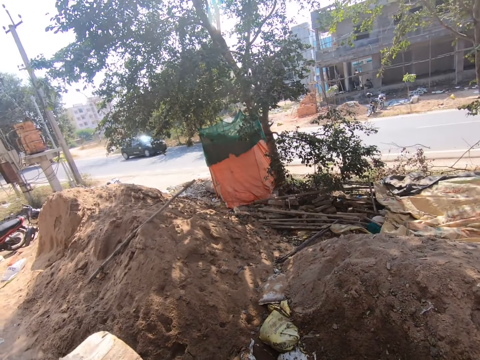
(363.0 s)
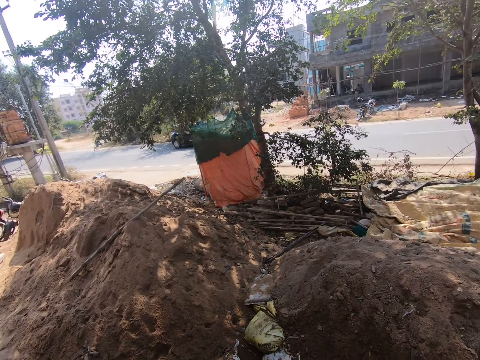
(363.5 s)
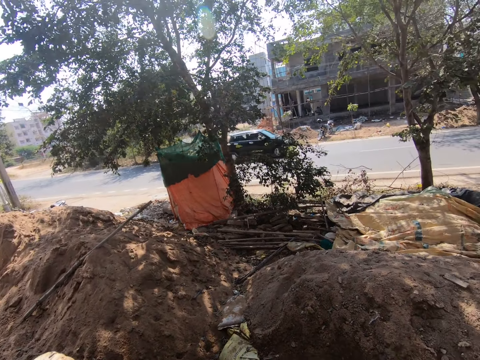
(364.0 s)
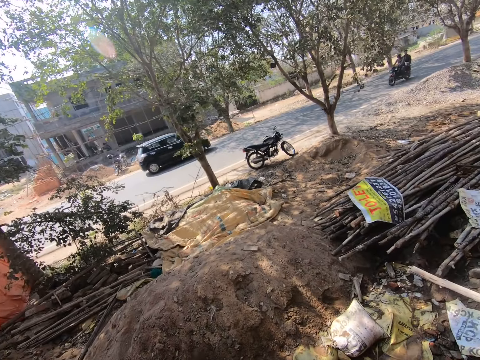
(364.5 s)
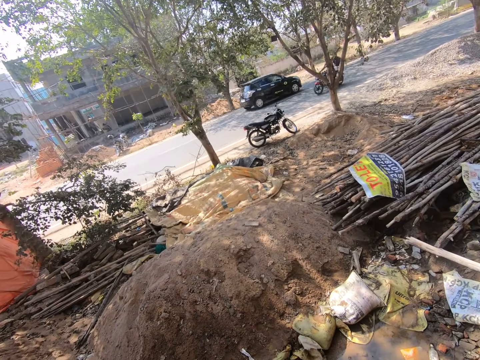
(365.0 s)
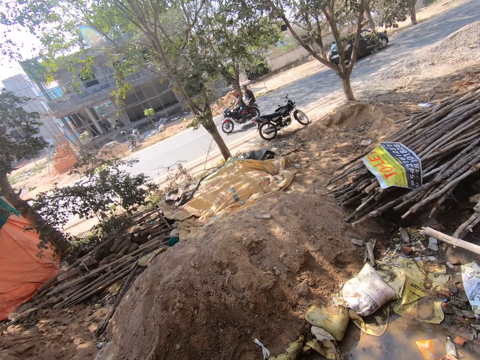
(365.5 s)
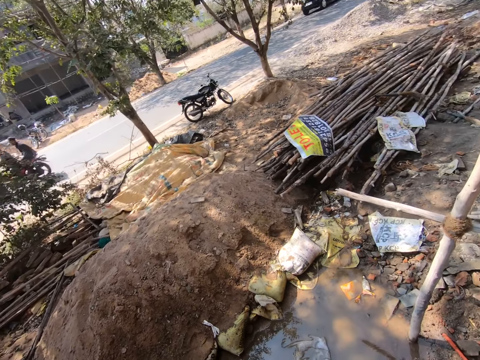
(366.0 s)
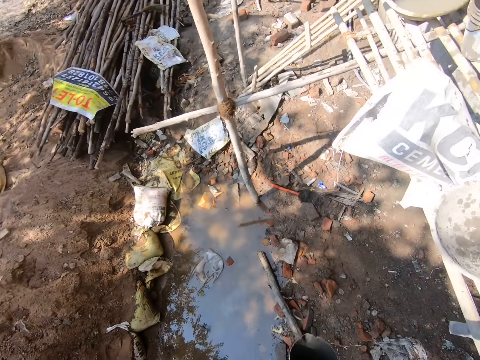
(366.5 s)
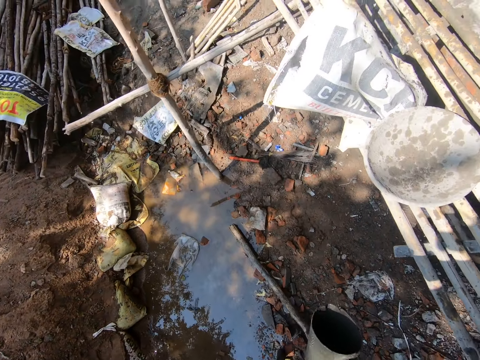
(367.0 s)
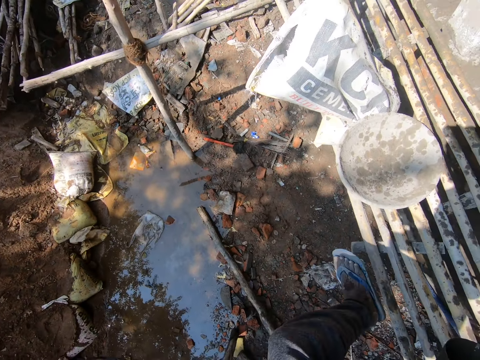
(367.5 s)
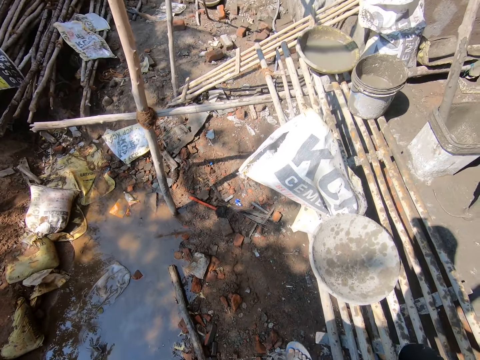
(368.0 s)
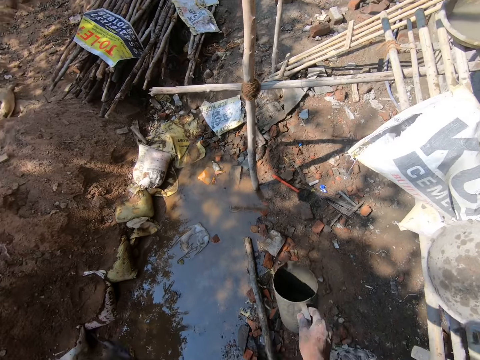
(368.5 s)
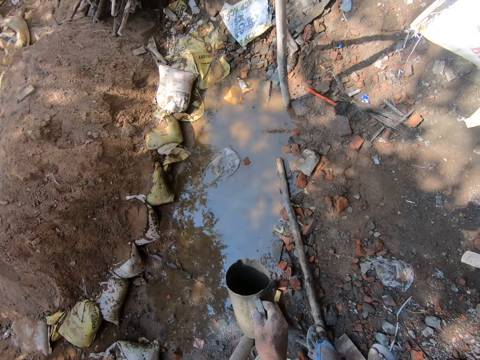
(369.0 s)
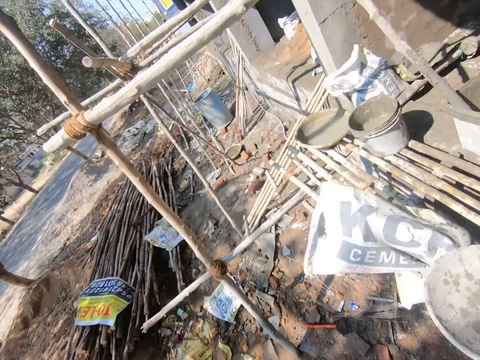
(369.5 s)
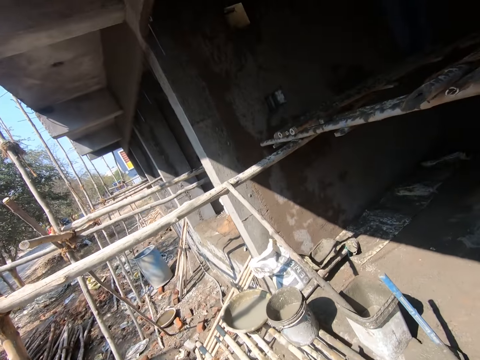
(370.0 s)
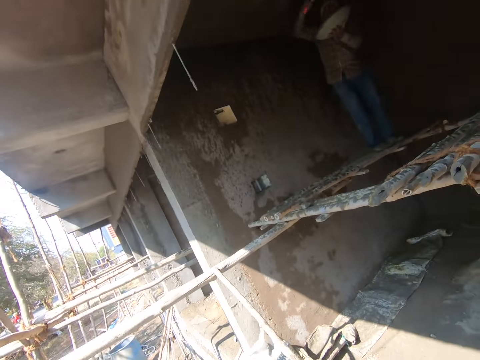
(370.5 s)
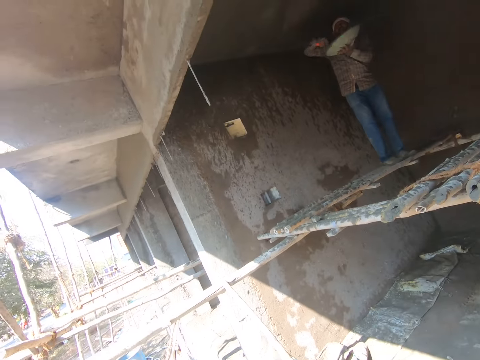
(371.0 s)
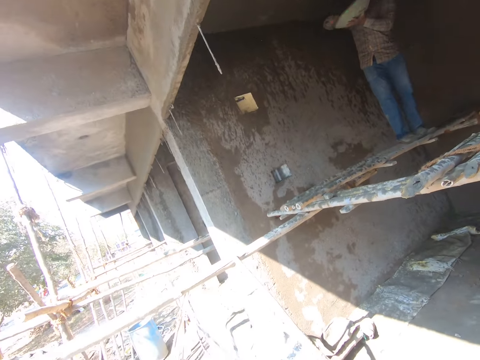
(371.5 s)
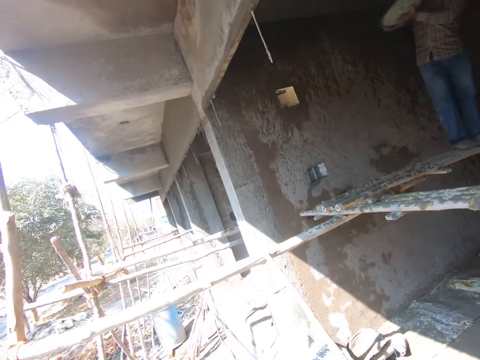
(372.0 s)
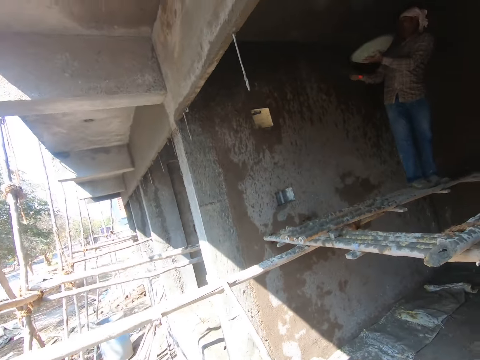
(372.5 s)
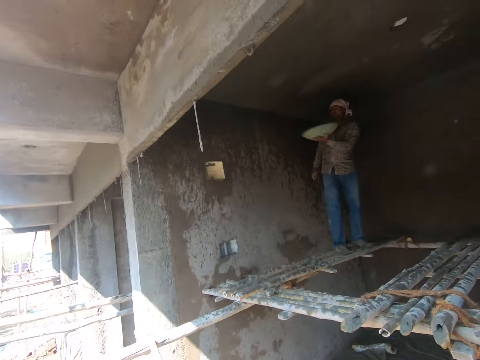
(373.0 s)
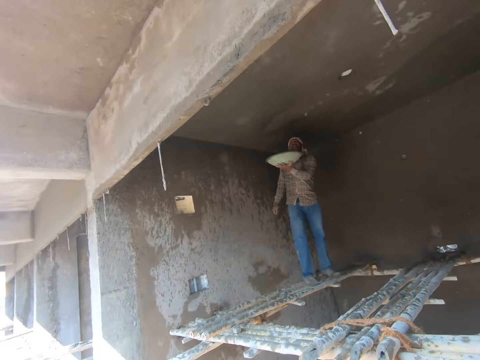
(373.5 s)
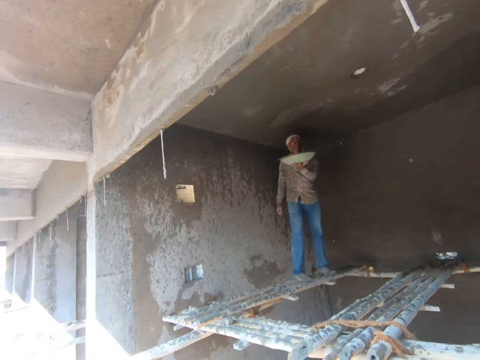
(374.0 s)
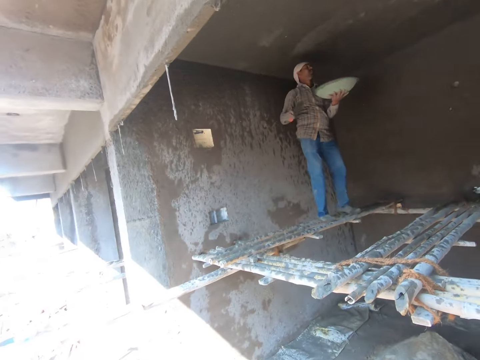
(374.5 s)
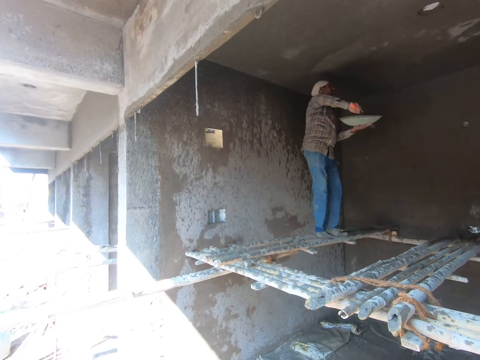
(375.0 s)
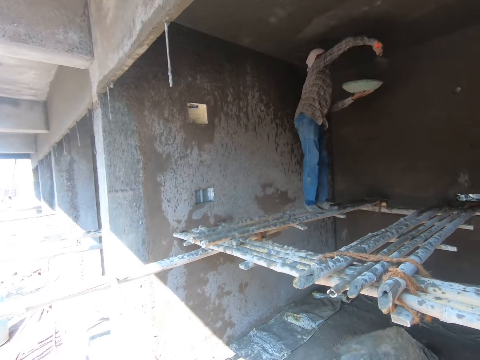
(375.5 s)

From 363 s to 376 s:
The camera wearer looks around. He steps on the construction poles with his right leg. He swings his body. He looks at a man plastering the wall. The man smears cement on the roof.

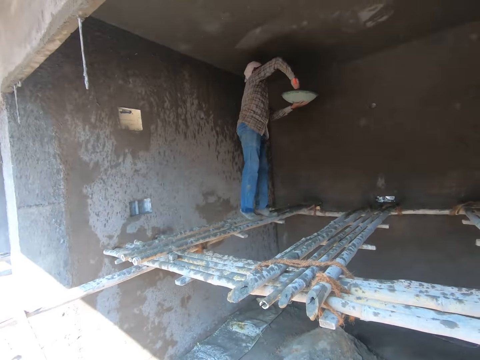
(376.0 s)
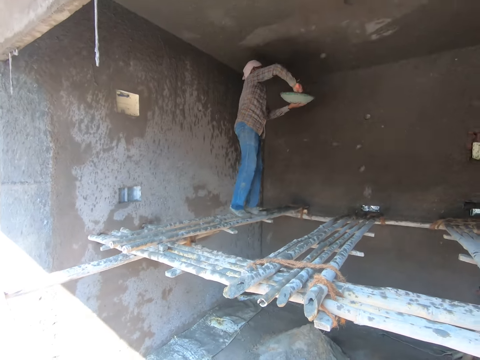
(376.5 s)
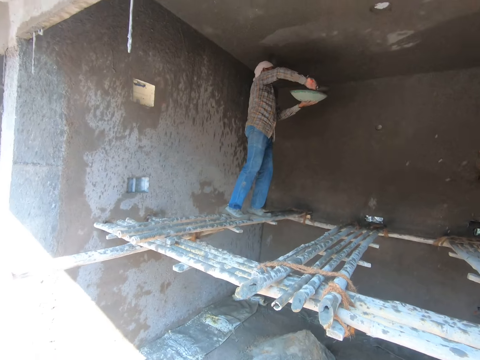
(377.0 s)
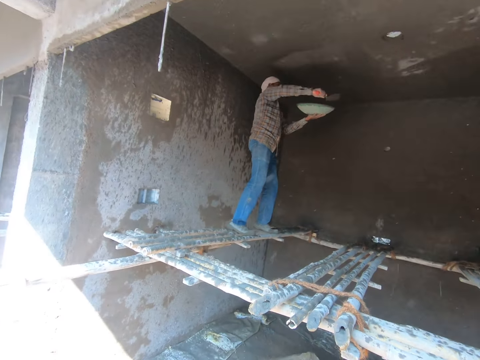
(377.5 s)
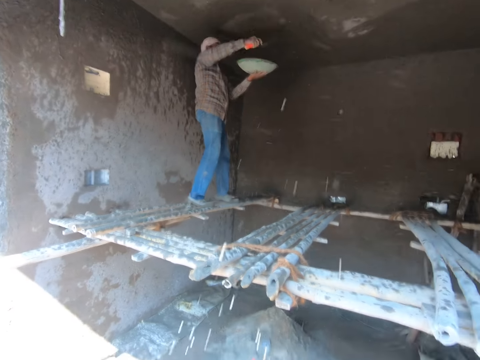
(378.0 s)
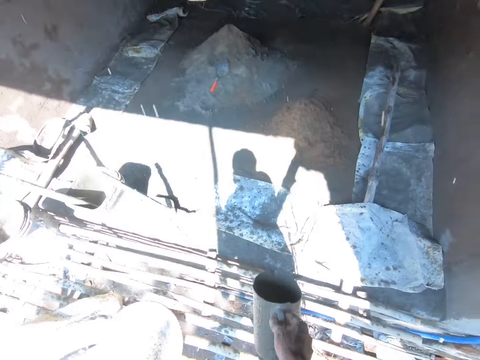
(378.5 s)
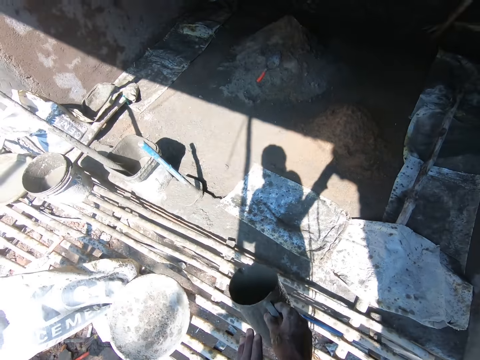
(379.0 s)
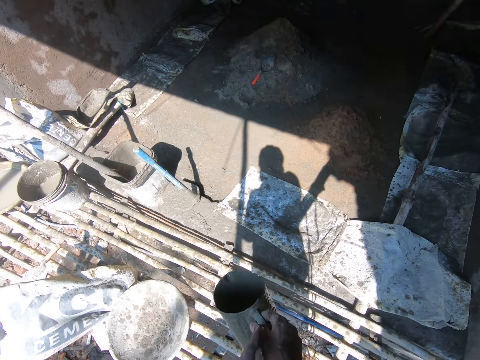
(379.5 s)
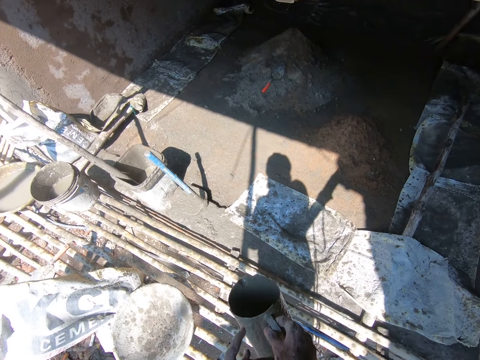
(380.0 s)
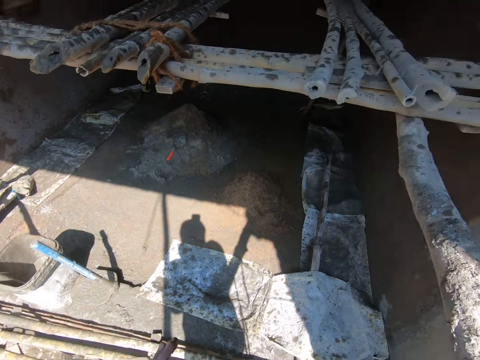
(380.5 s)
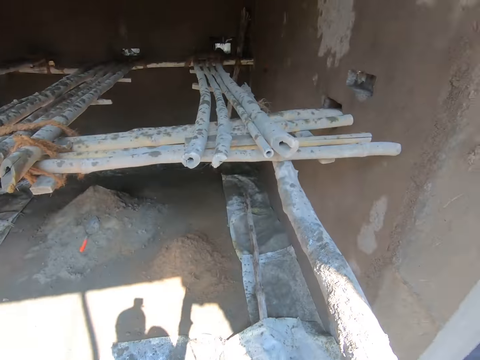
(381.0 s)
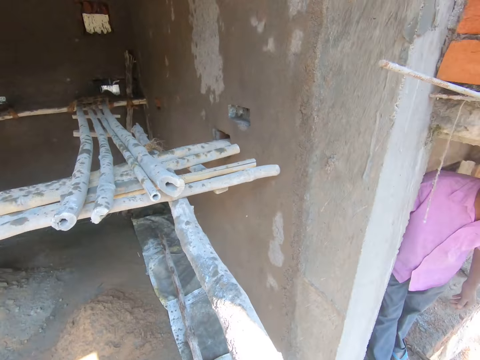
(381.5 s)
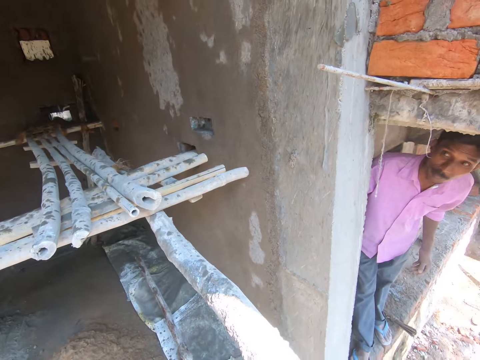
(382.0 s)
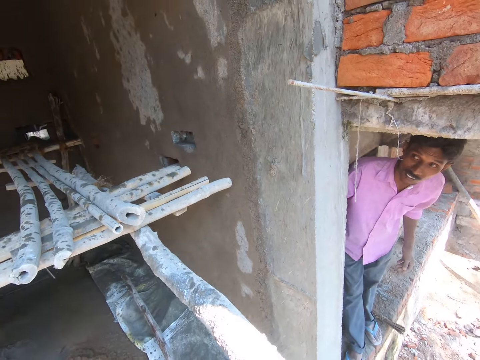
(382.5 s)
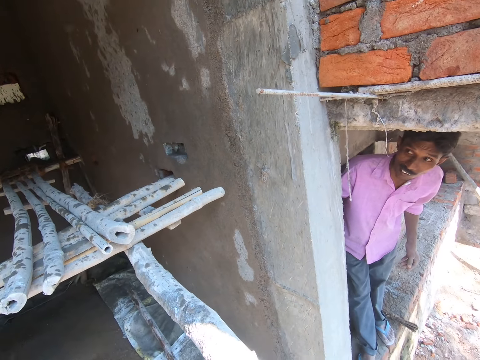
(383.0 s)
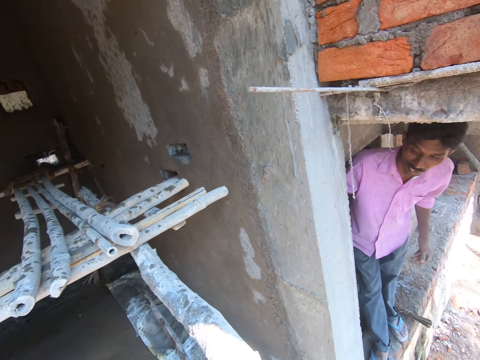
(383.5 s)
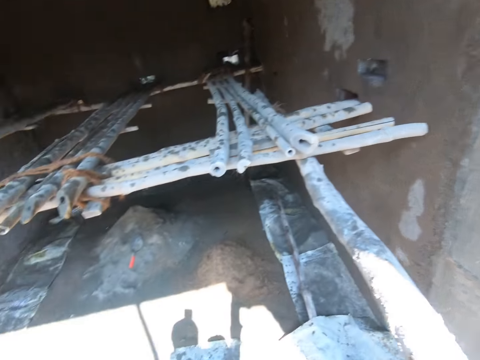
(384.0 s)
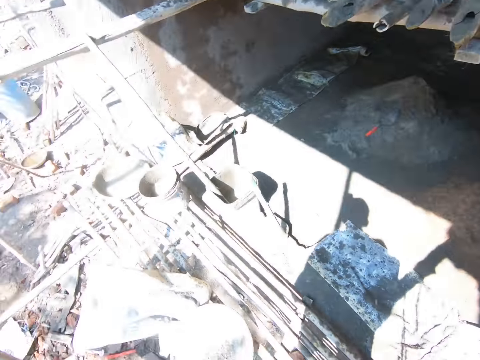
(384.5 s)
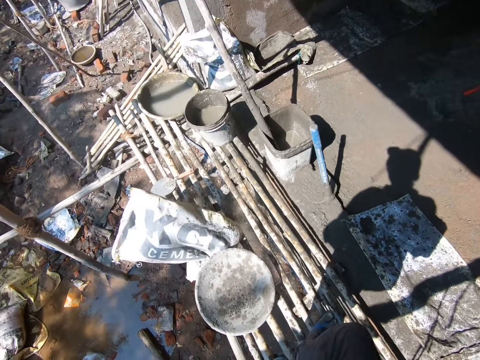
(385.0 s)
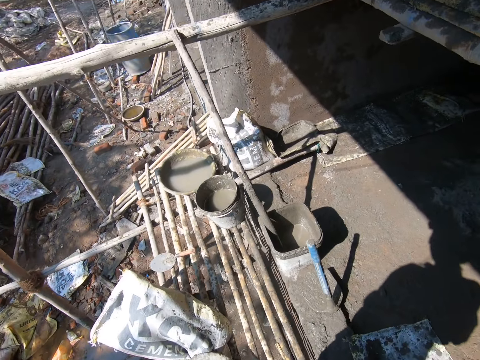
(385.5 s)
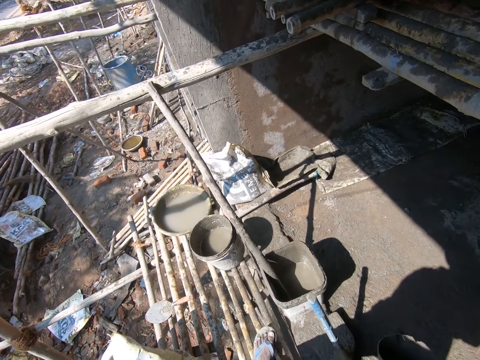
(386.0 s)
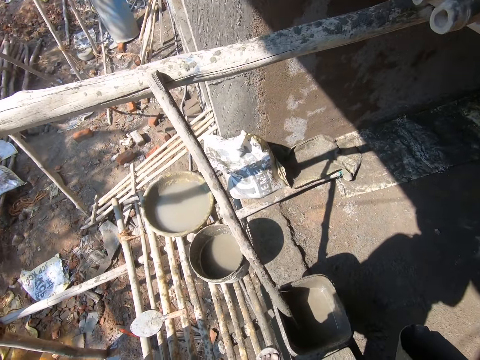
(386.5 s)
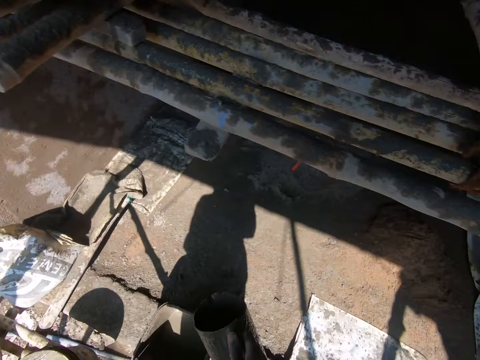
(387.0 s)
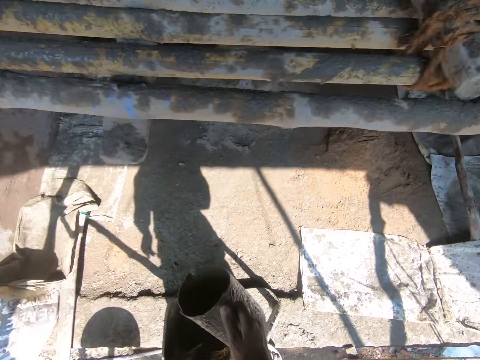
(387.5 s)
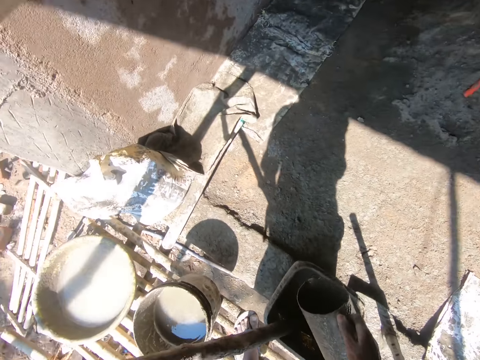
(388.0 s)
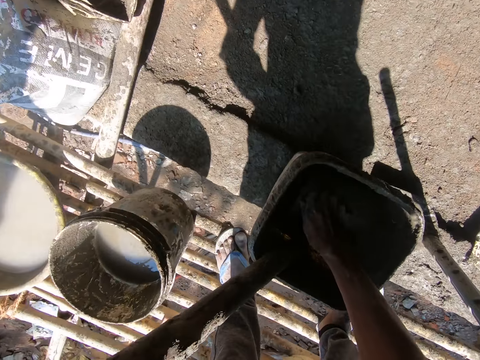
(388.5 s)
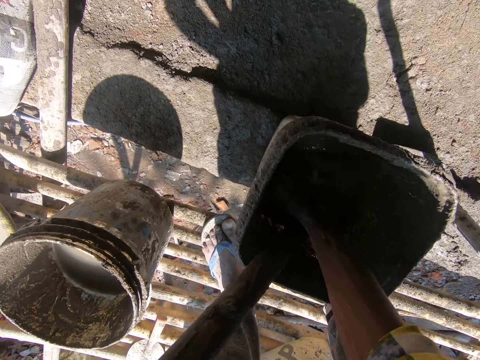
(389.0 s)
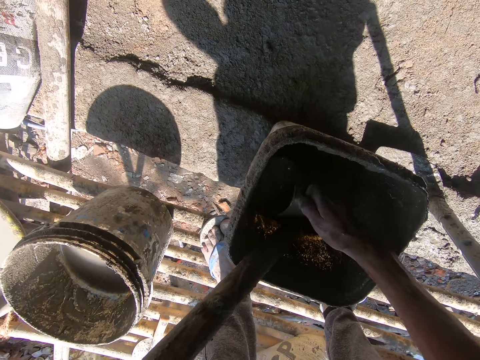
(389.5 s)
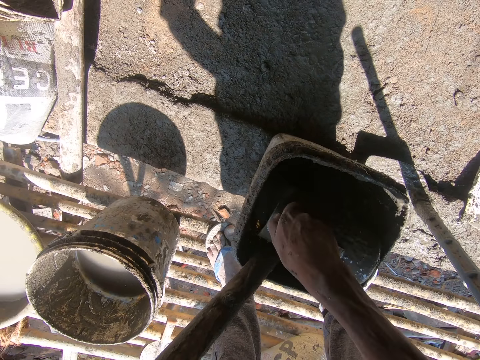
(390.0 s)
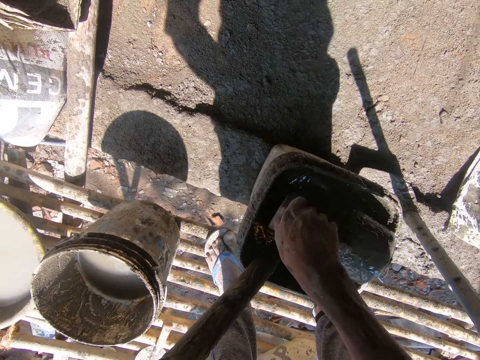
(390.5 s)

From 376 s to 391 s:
The camera wearer talks to a man. He looks around. He removes cement from his right hand. The man talks to the camera wearer. The camera wearer looks at the man. He walks towards the bucket of cement. He talks to the man. He dips the jug in the bucket of cement.
